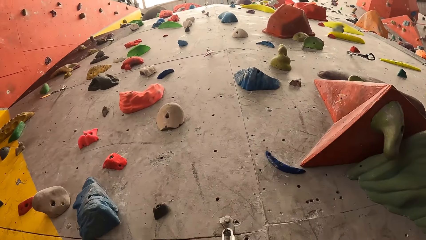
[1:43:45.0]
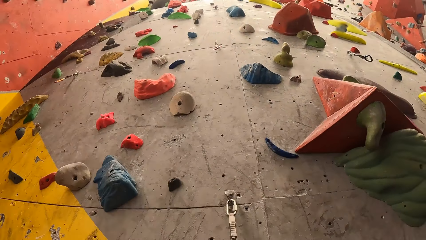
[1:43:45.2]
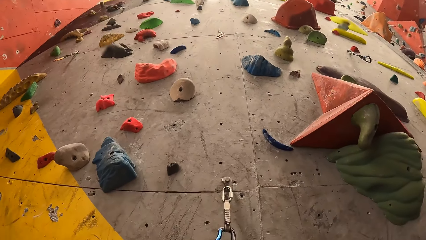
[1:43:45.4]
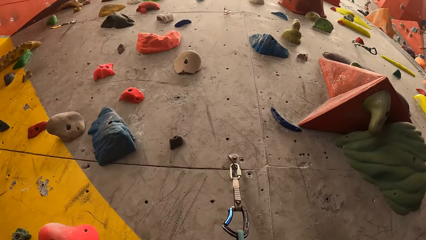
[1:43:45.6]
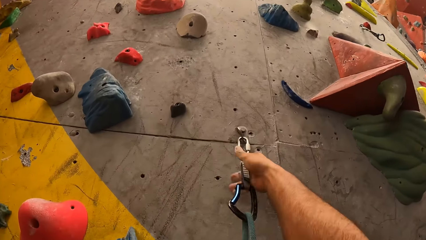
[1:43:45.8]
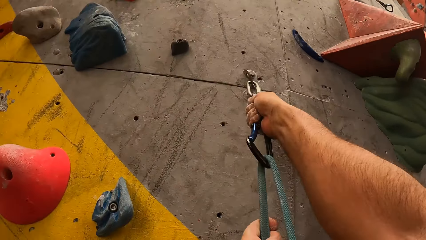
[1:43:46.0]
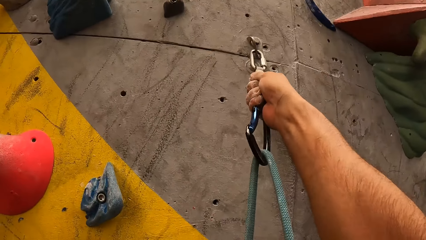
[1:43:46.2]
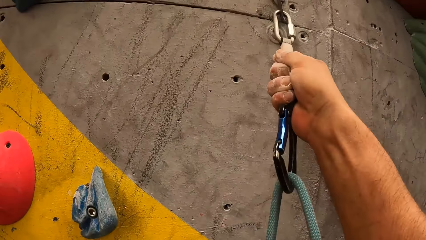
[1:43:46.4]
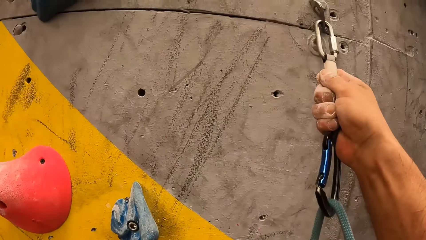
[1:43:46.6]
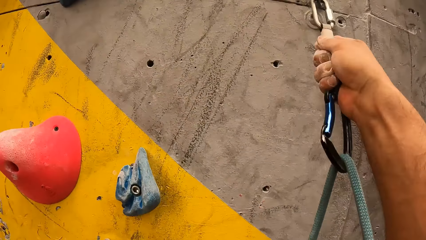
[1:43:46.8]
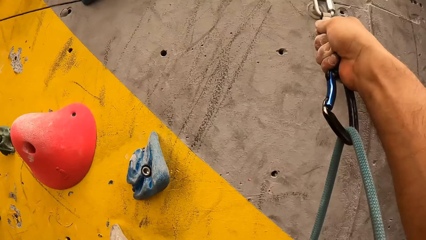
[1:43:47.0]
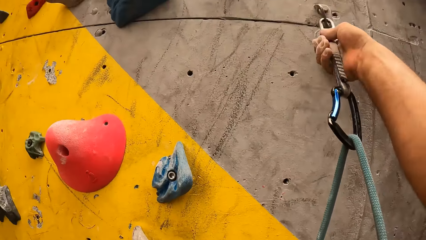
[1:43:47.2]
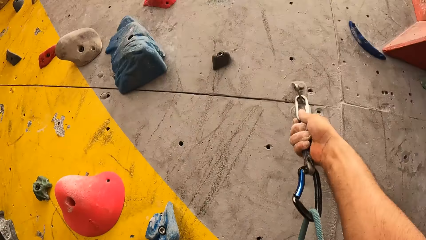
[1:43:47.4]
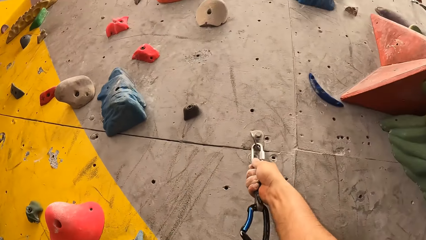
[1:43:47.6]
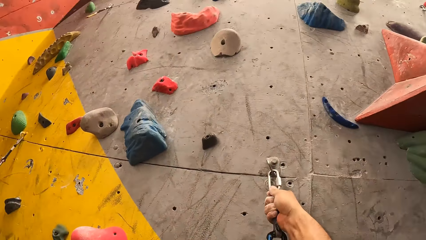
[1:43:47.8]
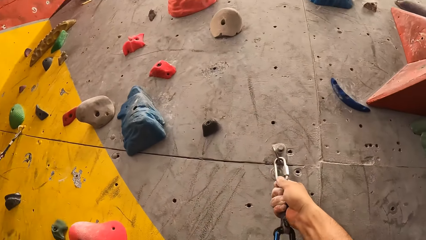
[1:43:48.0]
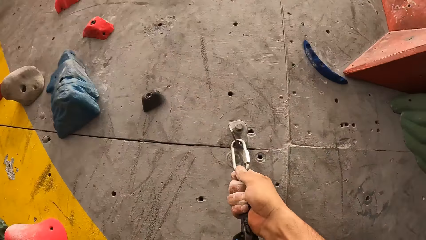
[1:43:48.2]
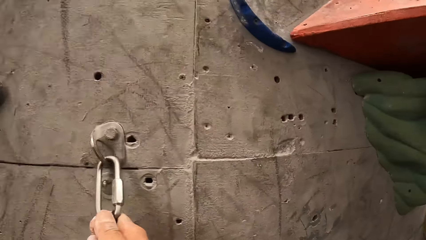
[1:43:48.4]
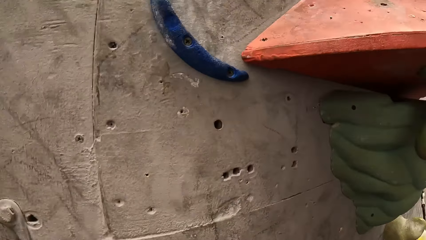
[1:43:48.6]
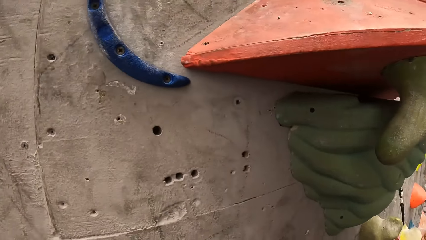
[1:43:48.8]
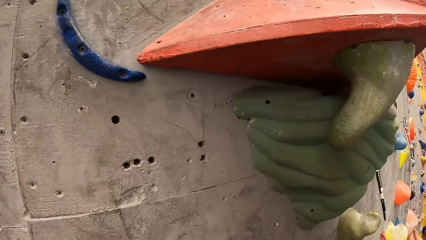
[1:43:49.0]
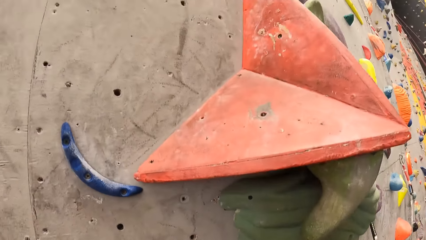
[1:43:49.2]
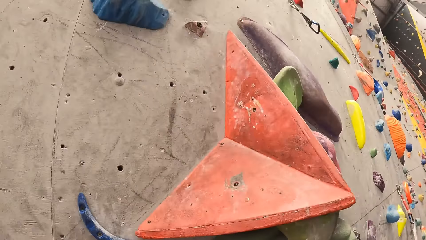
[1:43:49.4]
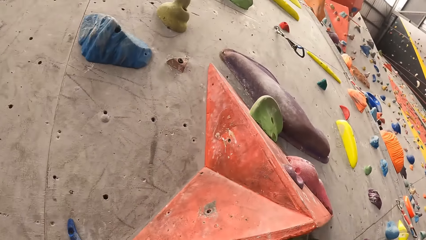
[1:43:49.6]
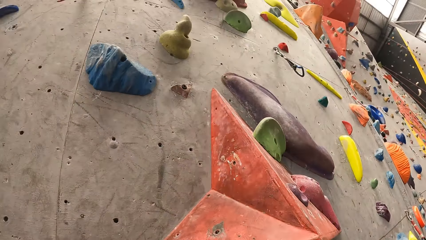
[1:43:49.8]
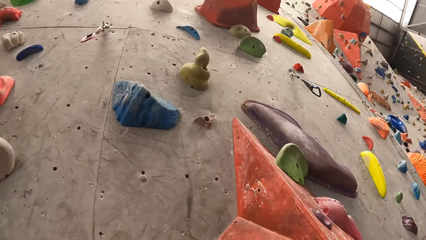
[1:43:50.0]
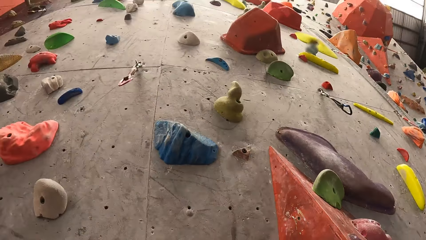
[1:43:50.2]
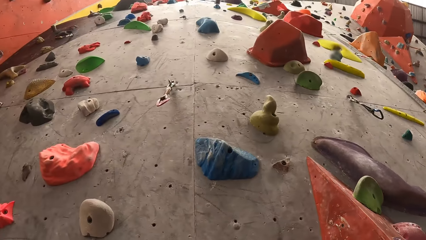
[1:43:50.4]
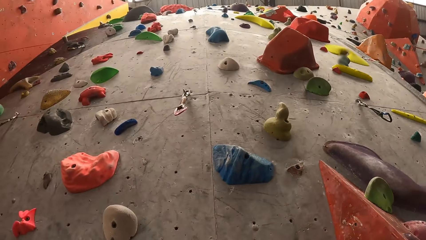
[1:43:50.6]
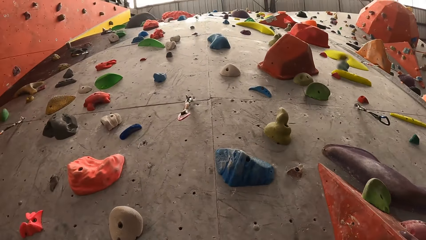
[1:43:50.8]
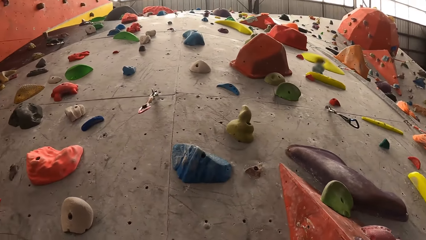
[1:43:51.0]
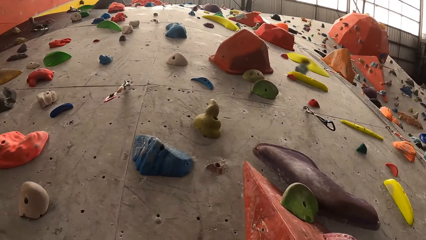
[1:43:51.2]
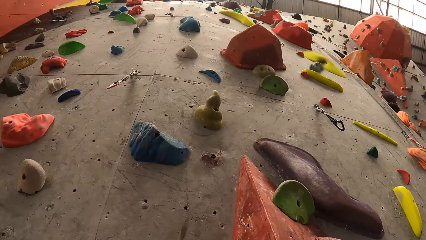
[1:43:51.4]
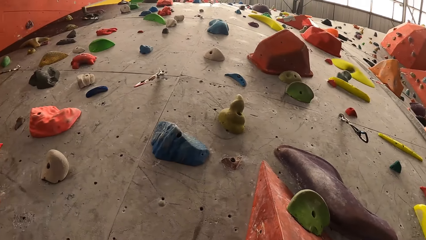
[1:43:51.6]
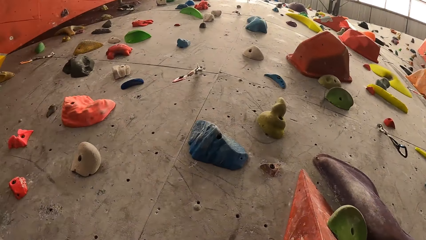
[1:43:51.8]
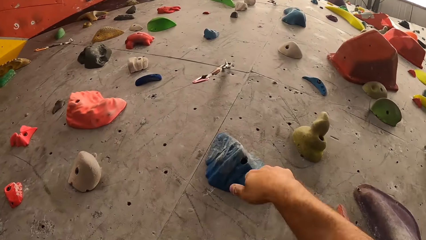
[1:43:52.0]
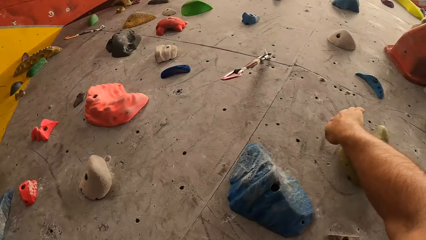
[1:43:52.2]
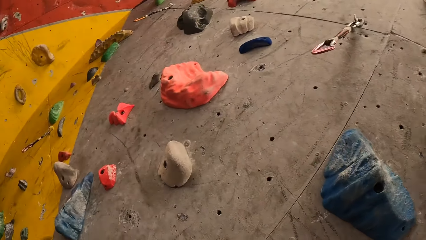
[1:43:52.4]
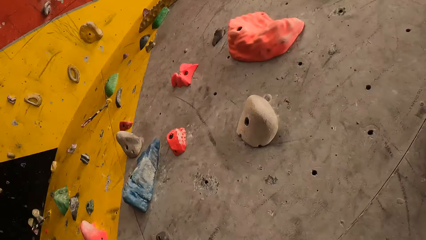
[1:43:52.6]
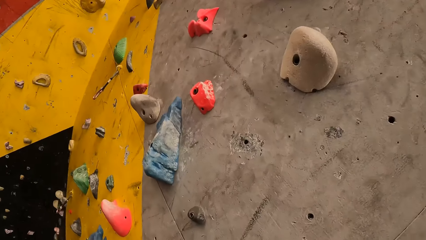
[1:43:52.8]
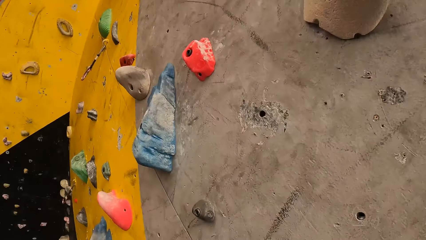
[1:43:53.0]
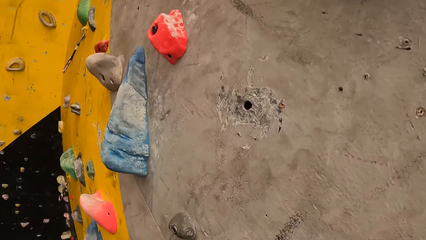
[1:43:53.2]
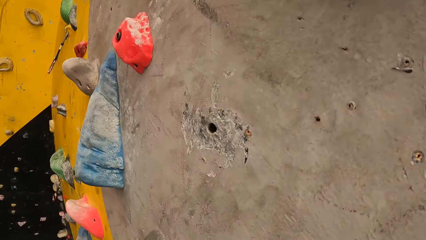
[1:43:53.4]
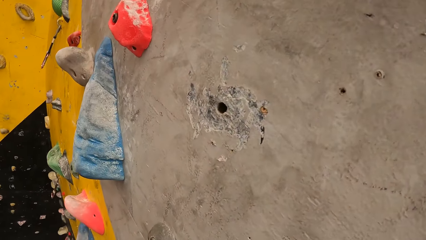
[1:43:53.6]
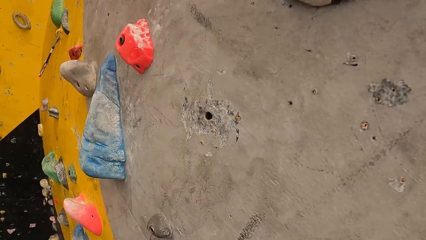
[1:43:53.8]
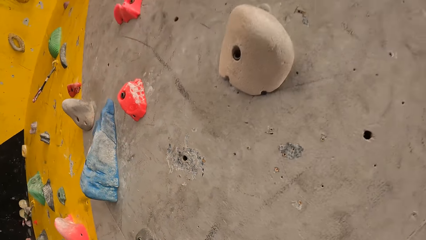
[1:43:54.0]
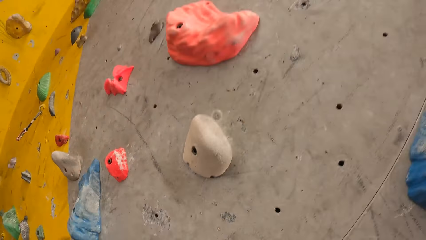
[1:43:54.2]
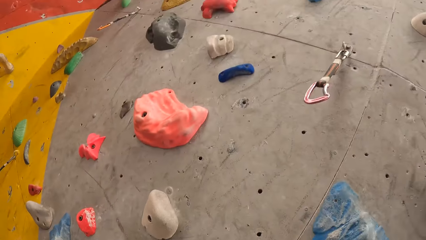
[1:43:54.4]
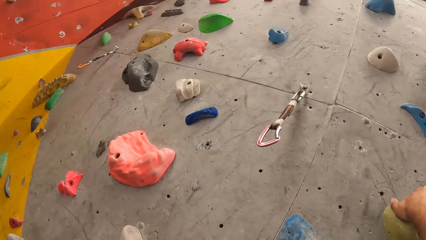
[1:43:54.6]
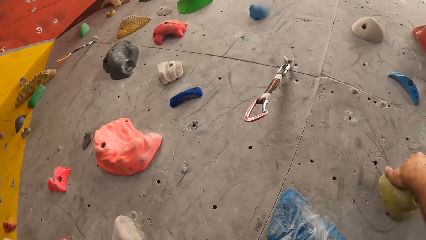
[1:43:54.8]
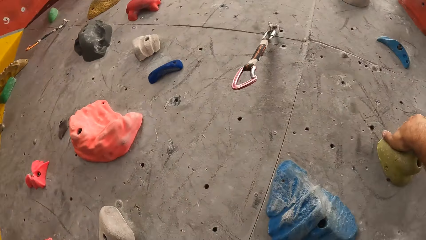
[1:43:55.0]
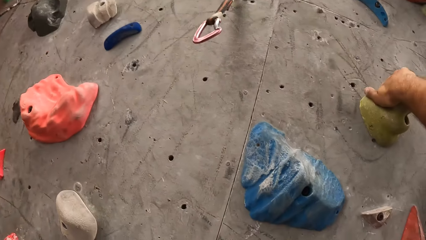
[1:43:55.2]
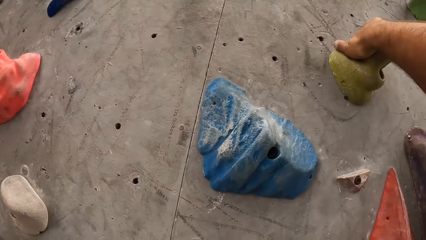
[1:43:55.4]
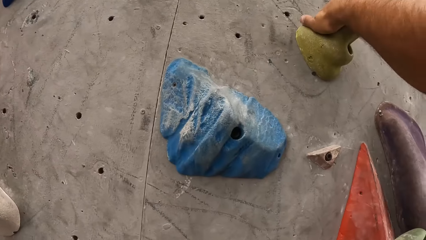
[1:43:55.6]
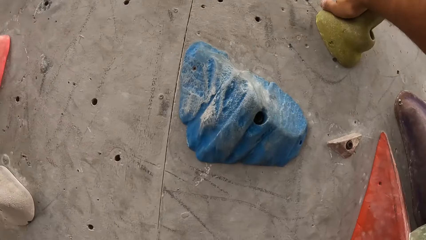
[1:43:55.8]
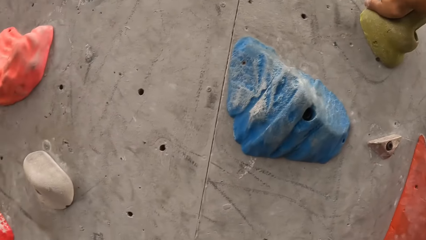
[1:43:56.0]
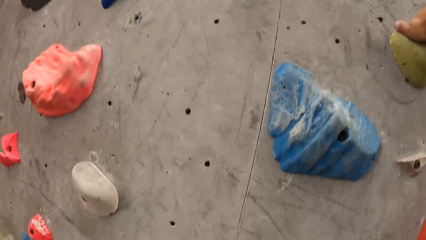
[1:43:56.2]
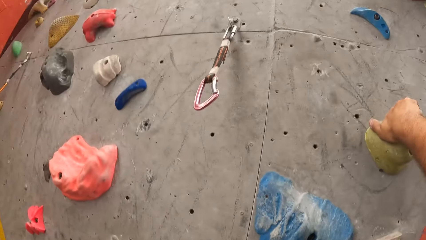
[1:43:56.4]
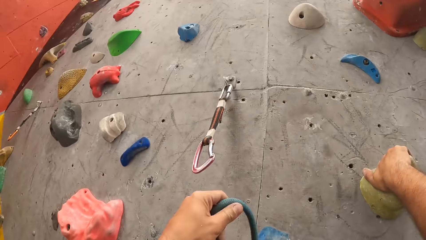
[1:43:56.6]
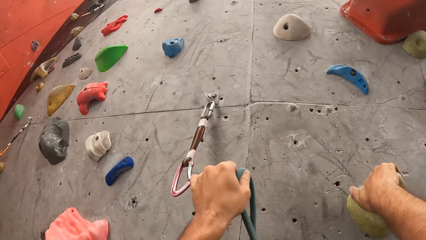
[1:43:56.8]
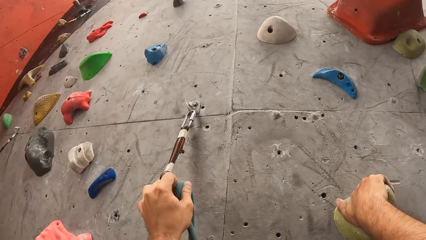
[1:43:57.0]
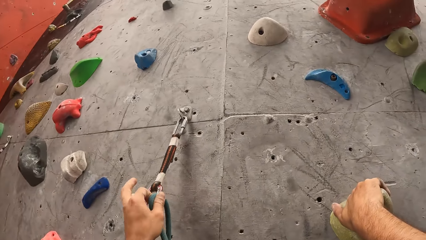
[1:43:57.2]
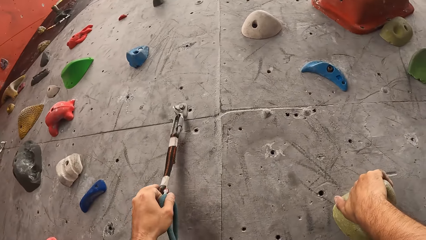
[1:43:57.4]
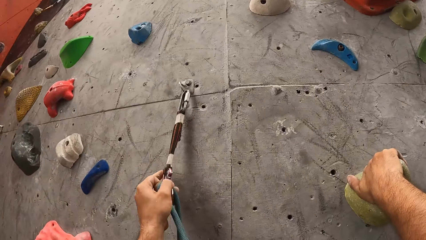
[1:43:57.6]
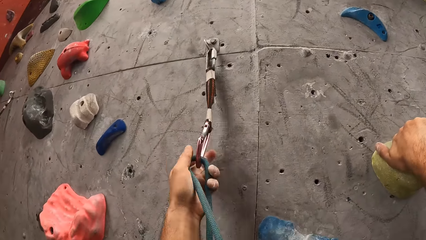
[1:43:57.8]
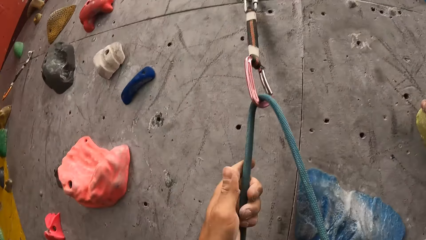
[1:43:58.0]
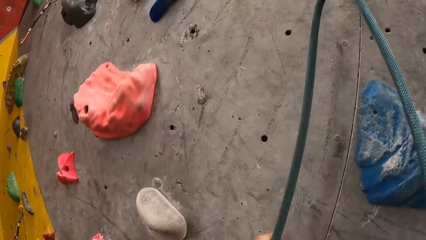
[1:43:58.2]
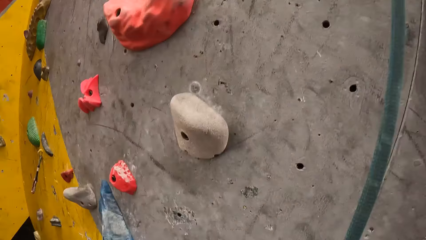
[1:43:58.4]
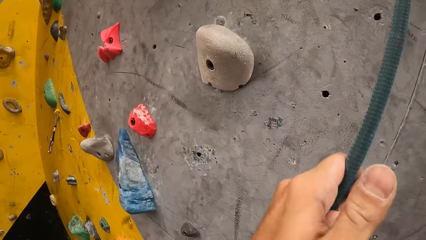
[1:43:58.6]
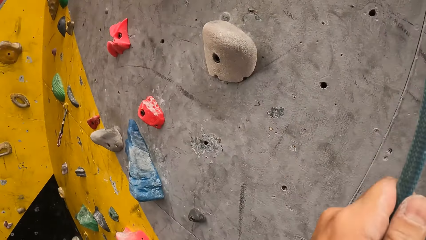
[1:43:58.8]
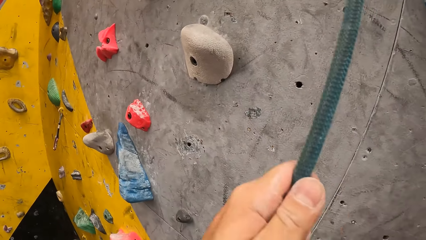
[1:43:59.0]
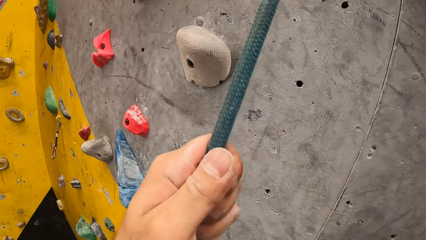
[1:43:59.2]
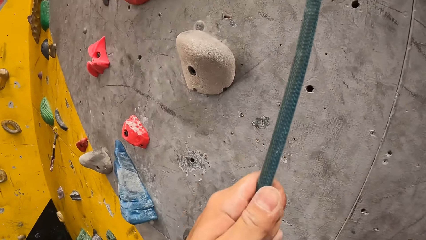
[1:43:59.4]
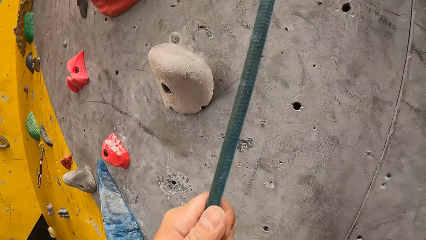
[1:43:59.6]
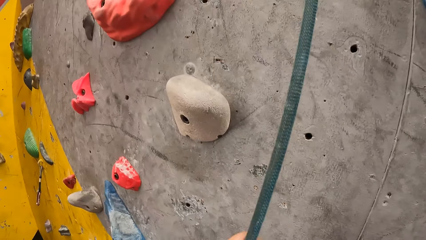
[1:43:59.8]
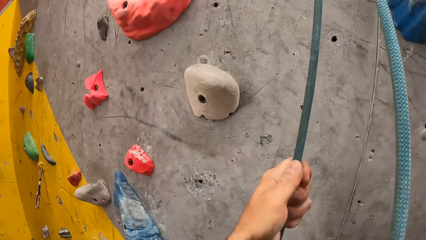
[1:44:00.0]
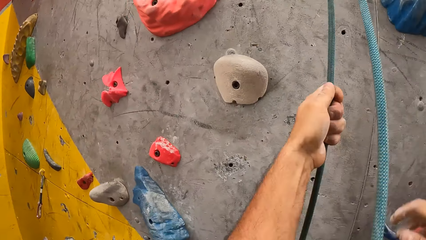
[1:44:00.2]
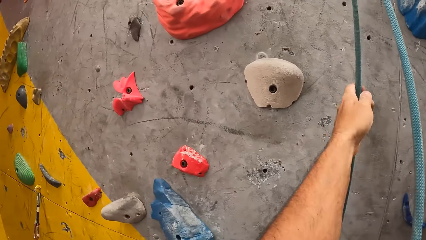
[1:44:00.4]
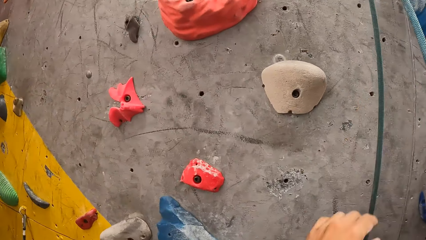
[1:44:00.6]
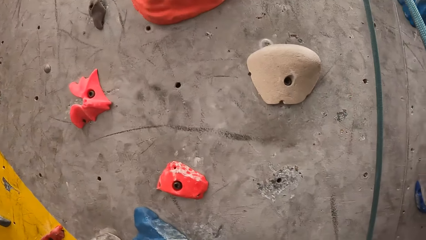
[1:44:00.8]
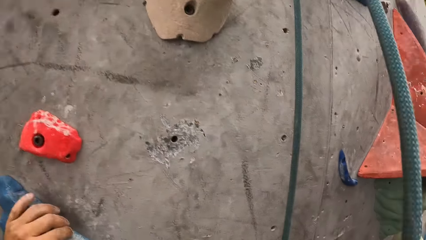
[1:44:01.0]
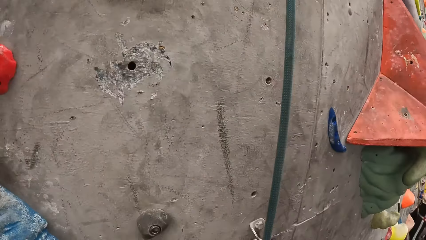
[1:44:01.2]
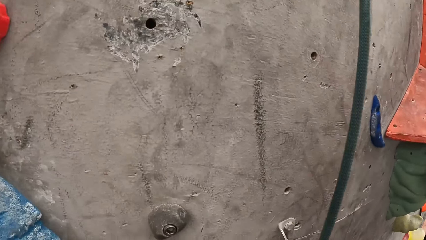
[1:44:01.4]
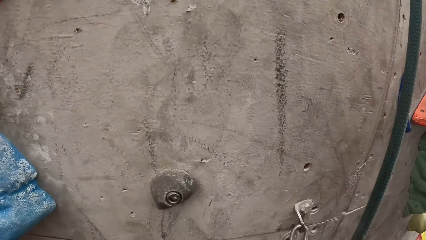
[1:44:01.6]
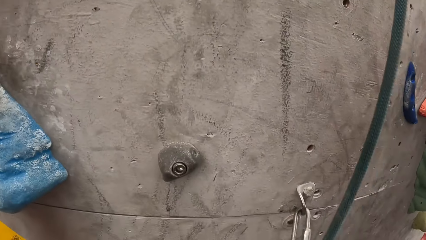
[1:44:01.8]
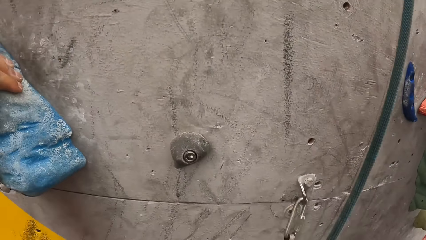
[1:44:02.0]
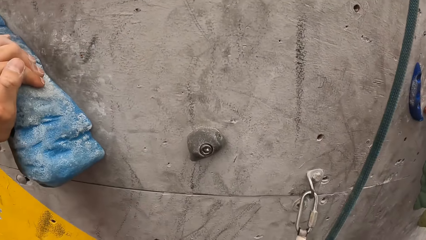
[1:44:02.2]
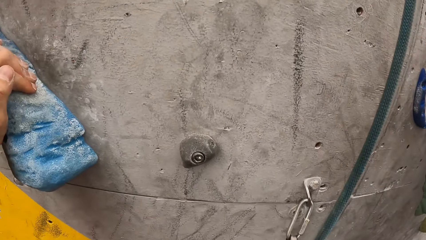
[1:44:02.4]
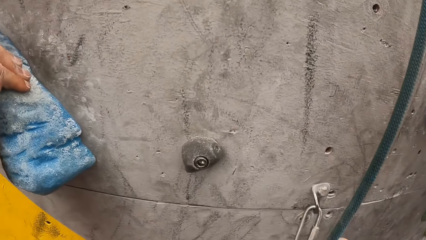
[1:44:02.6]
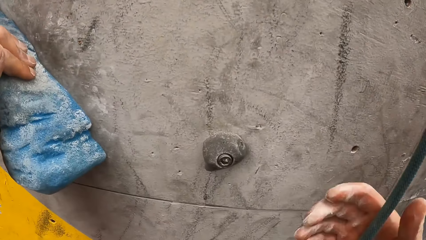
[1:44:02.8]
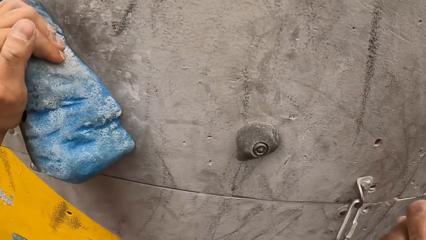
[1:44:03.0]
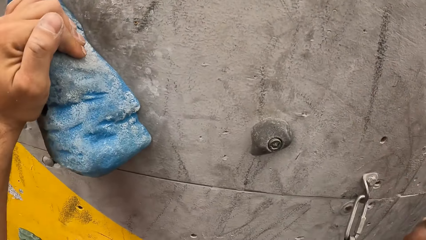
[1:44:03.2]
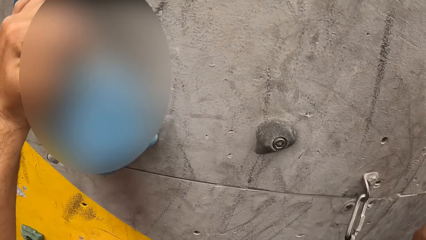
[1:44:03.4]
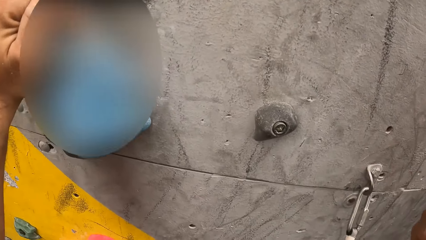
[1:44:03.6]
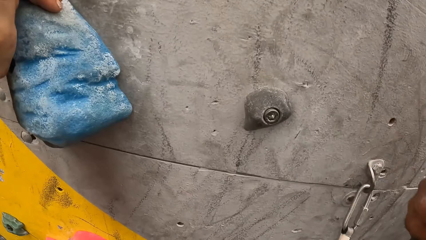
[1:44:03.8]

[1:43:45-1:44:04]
The camera wearer climbs up the wall climb challenge with a rope. They catch the clip on the climbing wall. They hold the rope. They move around the room. They look around. They lift up the hand. They pass the rope through the clip on the climbing wall. They hold the rope. They climb the climbing wall.
